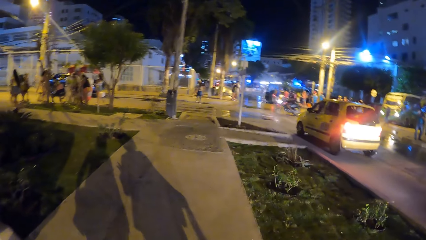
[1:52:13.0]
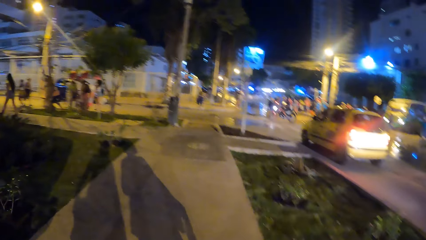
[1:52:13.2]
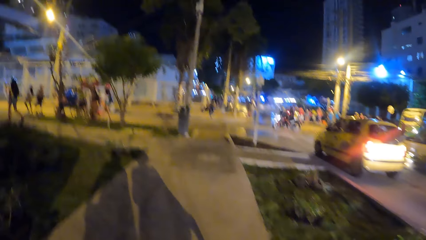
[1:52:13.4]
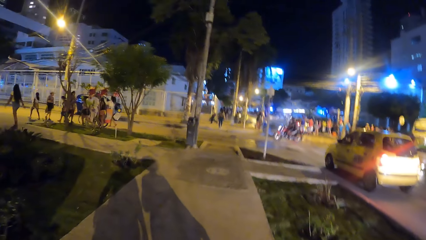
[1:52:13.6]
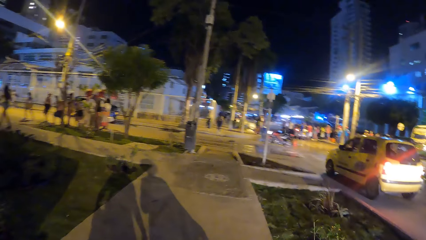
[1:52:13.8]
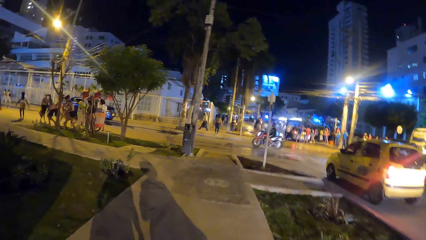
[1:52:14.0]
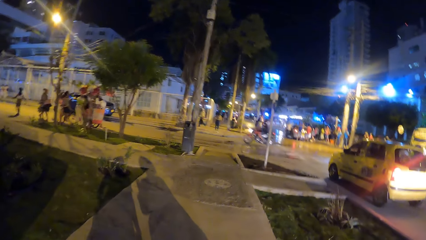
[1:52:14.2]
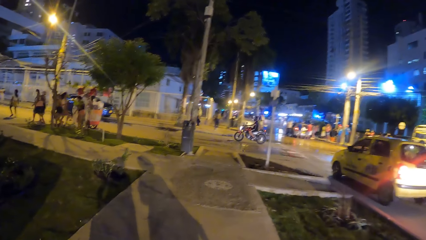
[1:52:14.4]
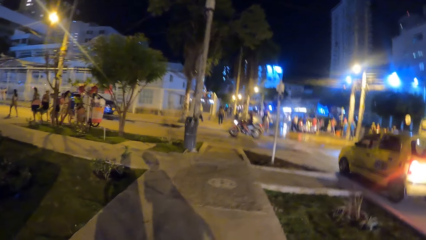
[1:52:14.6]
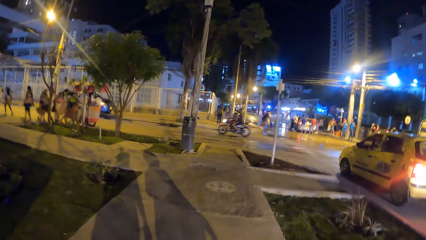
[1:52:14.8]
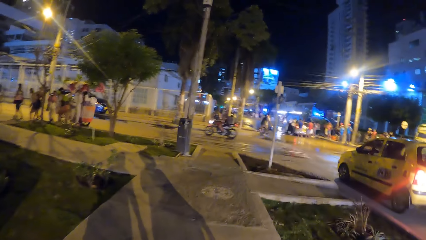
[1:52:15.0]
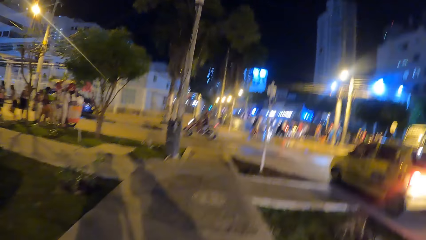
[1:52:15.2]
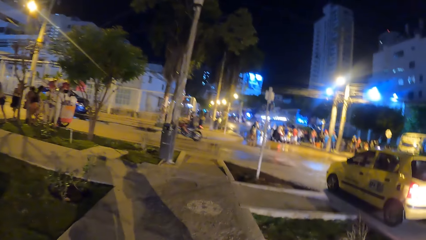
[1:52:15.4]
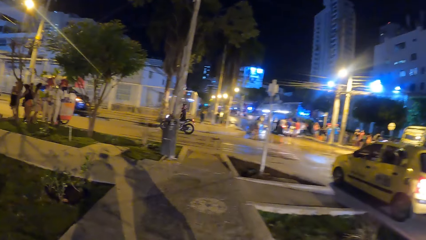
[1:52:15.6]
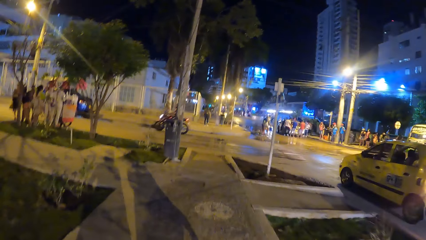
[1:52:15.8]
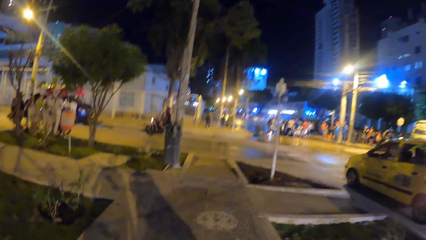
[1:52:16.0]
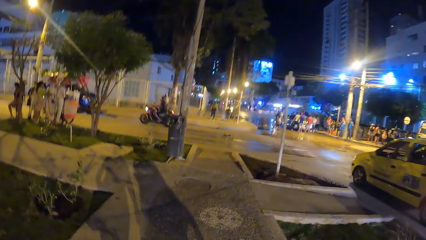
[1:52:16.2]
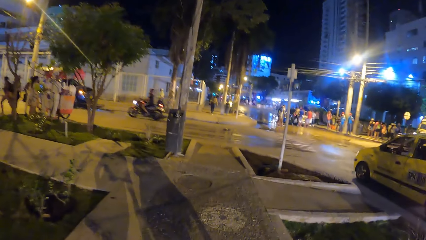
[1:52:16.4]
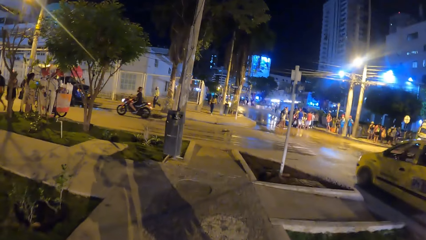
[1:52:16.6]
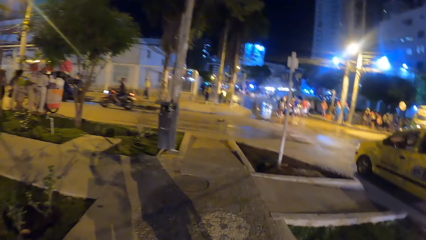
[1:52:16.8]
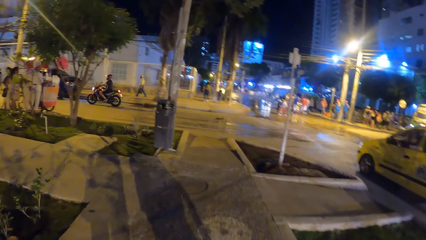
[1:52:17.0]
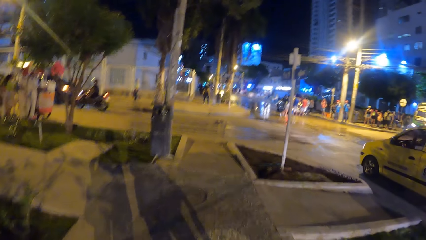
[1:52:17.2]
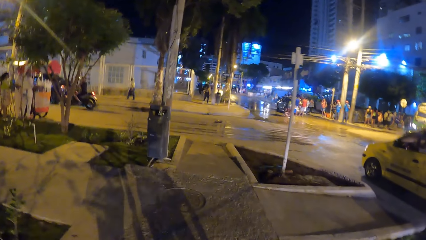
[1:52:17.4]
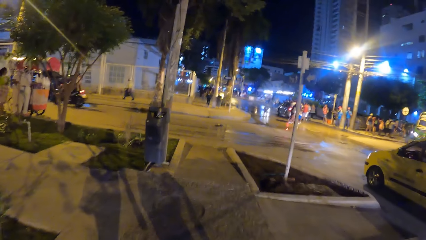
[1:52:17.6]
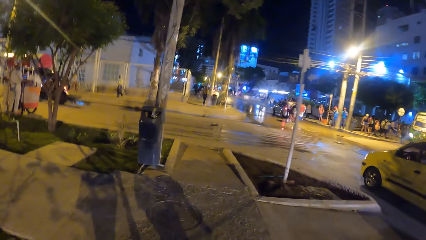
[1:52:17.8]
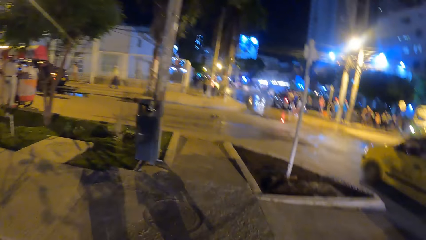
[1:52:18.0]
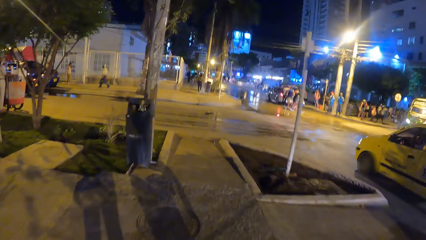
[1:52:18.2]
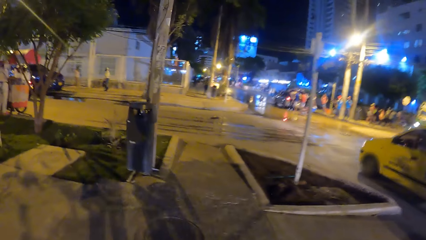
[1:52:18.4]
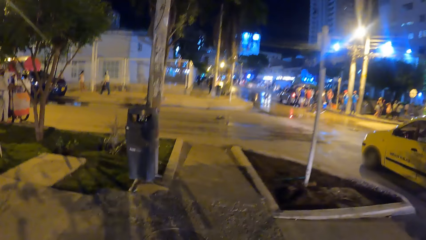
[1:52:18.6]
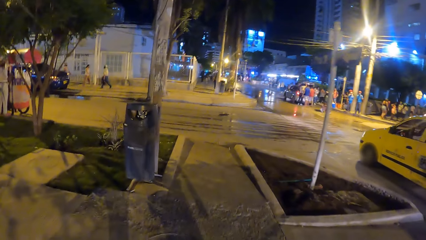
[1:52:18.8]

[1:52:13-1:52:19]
The camera wearer walks outside.

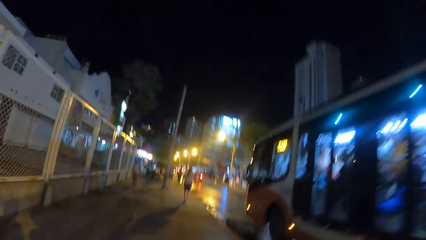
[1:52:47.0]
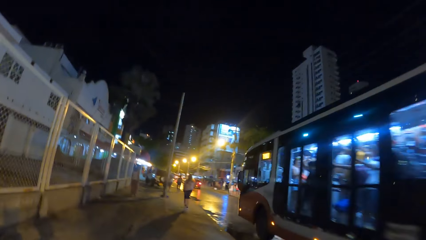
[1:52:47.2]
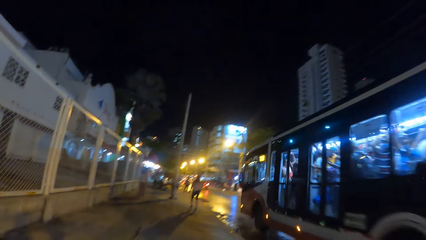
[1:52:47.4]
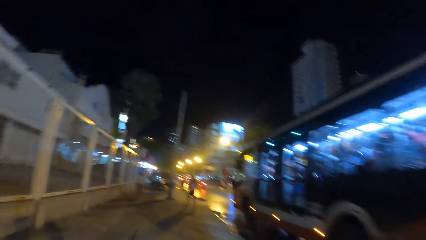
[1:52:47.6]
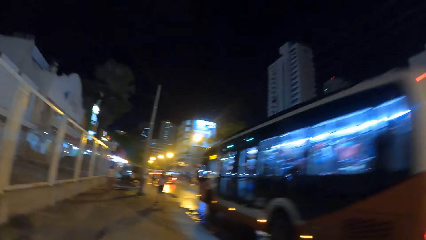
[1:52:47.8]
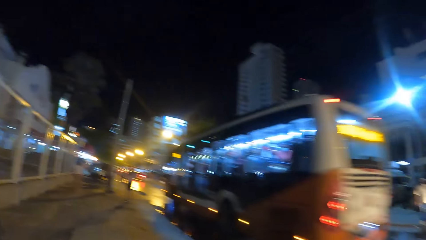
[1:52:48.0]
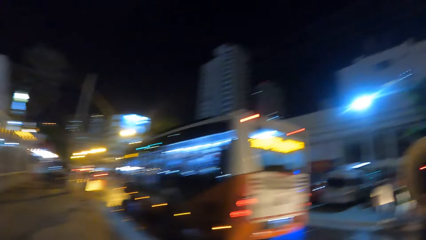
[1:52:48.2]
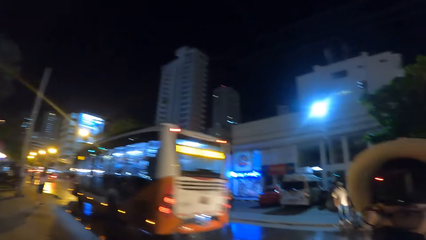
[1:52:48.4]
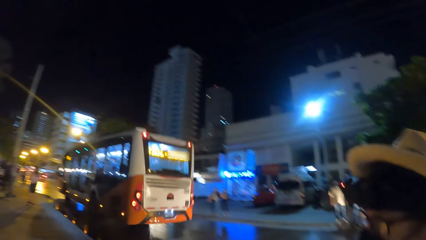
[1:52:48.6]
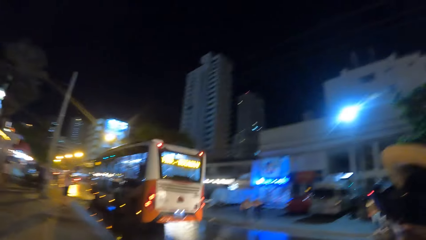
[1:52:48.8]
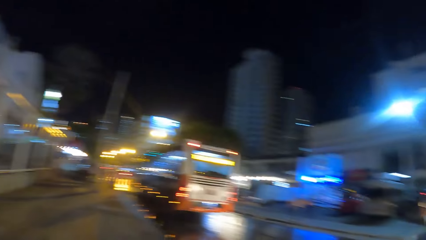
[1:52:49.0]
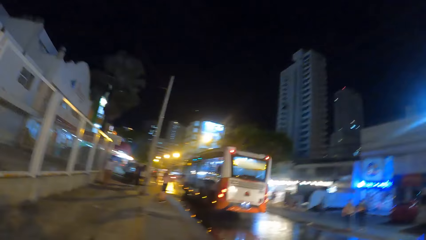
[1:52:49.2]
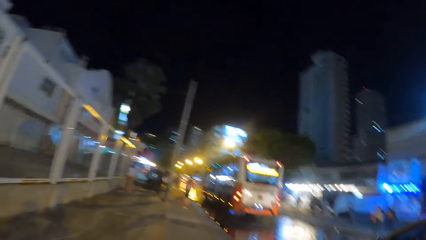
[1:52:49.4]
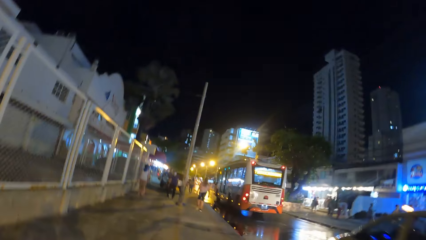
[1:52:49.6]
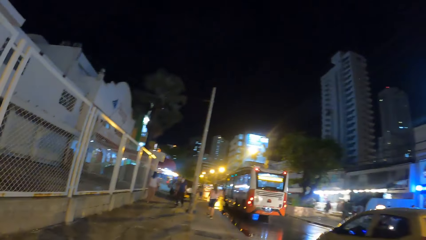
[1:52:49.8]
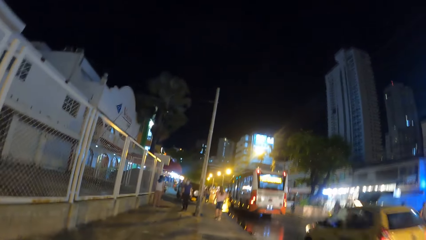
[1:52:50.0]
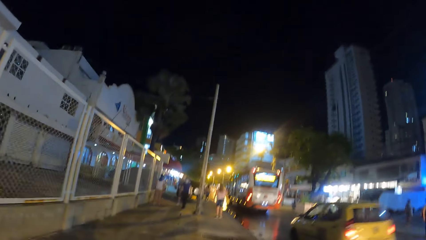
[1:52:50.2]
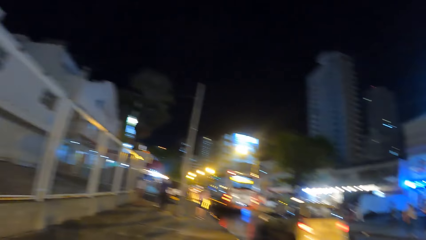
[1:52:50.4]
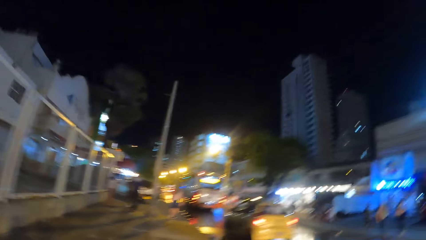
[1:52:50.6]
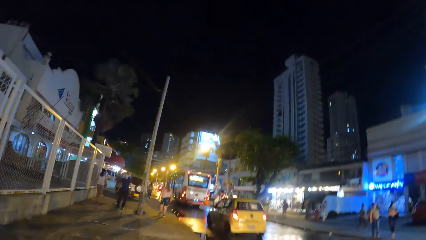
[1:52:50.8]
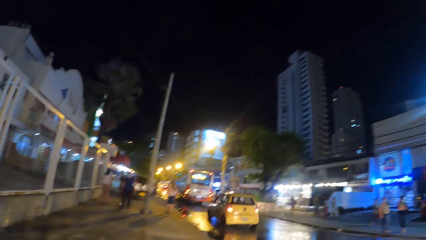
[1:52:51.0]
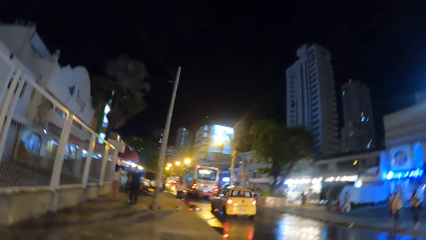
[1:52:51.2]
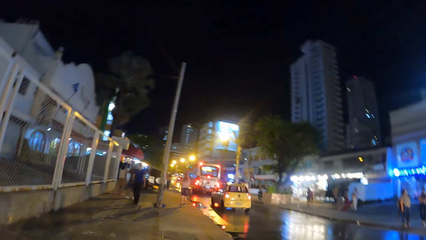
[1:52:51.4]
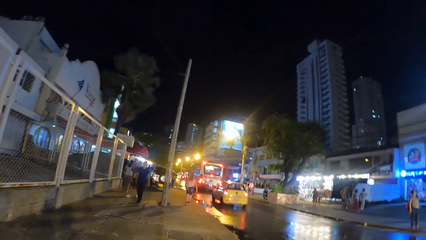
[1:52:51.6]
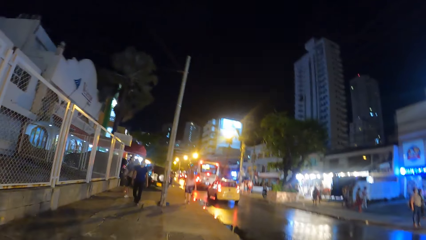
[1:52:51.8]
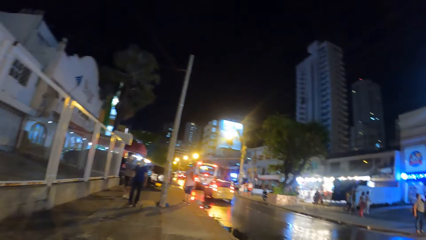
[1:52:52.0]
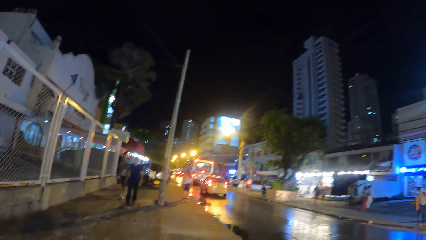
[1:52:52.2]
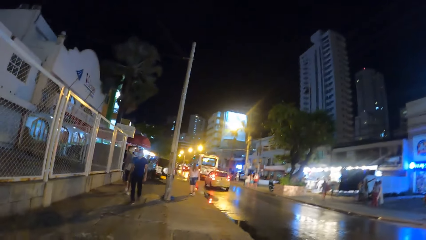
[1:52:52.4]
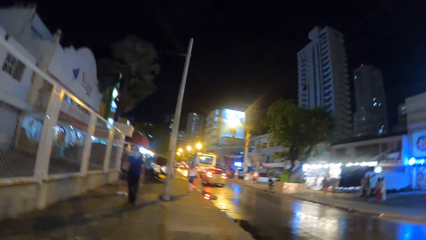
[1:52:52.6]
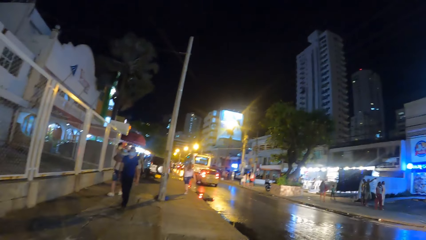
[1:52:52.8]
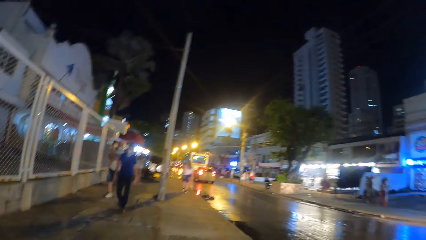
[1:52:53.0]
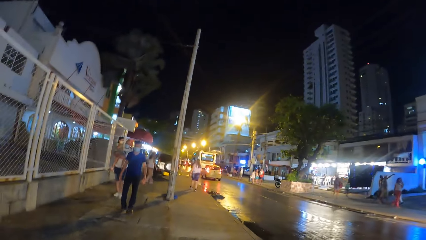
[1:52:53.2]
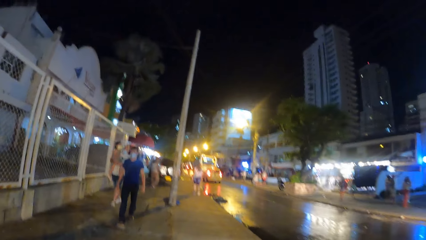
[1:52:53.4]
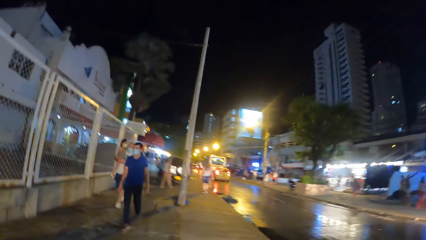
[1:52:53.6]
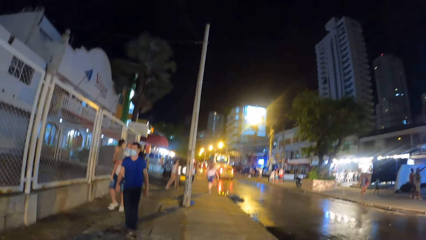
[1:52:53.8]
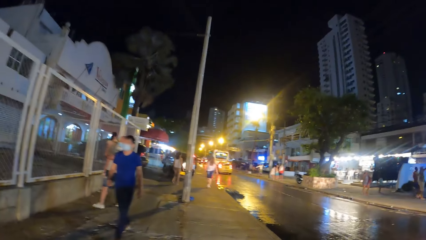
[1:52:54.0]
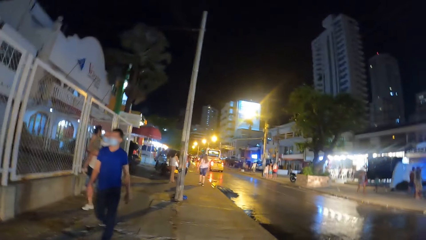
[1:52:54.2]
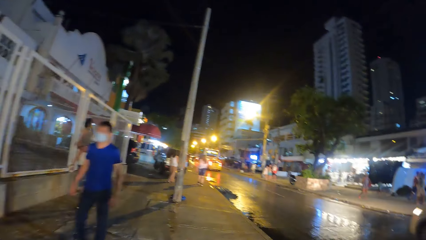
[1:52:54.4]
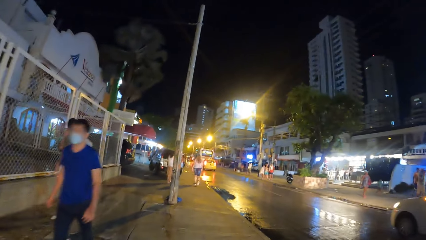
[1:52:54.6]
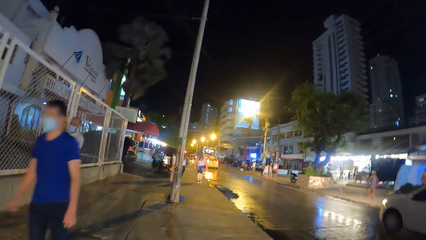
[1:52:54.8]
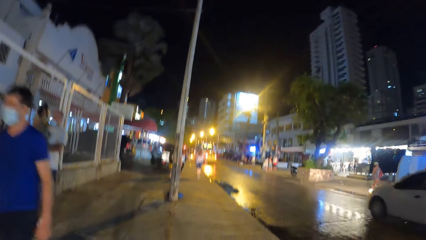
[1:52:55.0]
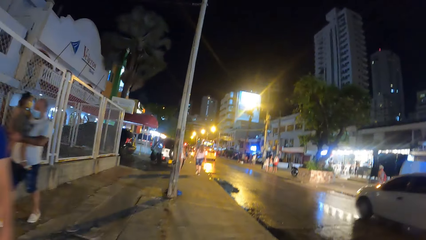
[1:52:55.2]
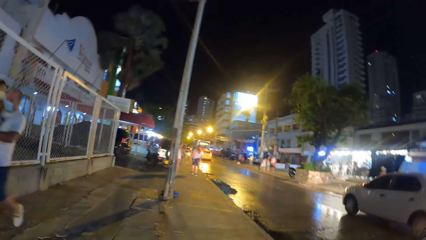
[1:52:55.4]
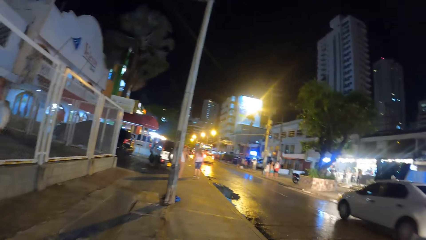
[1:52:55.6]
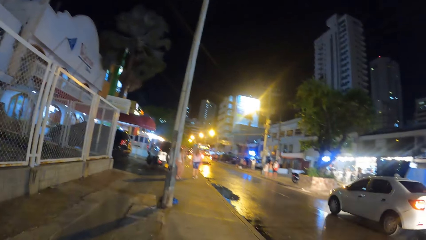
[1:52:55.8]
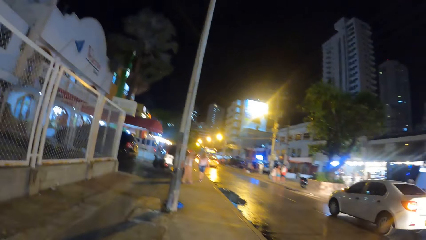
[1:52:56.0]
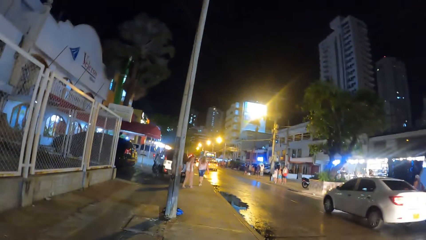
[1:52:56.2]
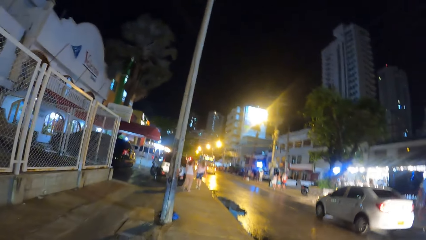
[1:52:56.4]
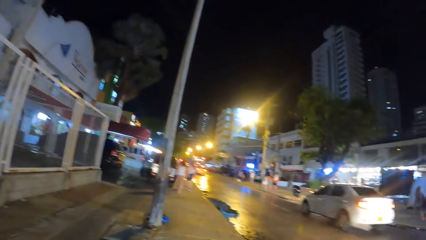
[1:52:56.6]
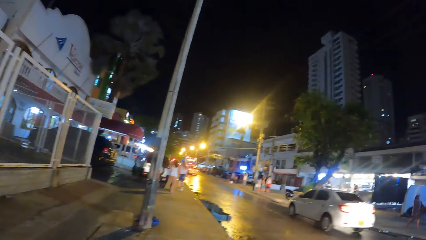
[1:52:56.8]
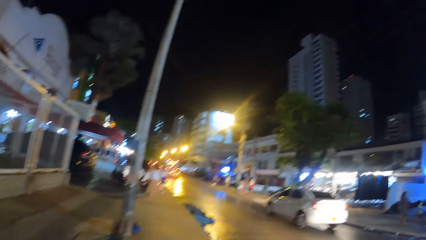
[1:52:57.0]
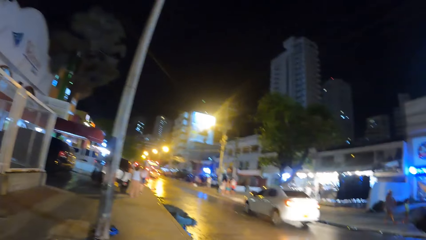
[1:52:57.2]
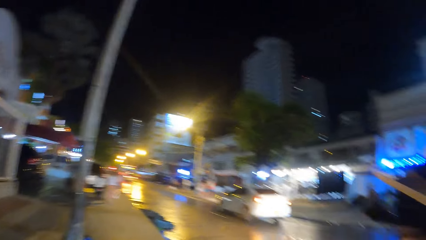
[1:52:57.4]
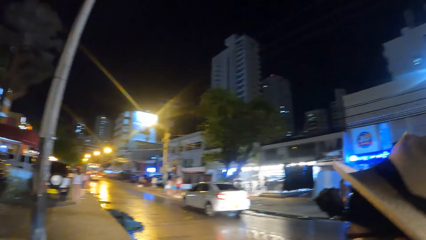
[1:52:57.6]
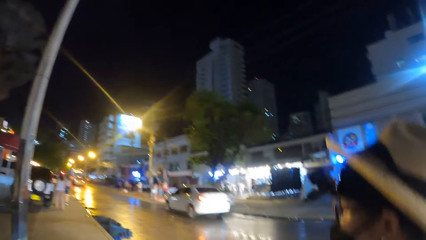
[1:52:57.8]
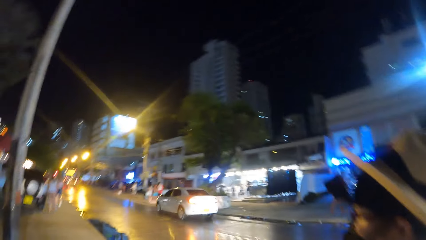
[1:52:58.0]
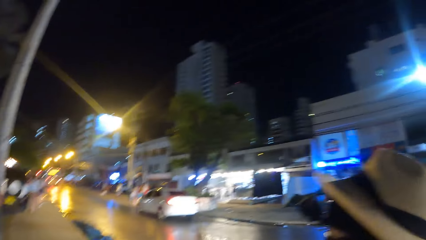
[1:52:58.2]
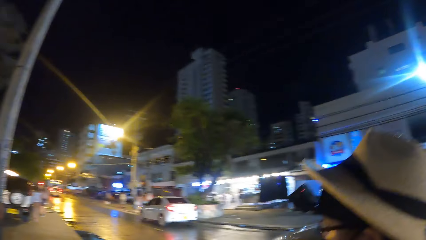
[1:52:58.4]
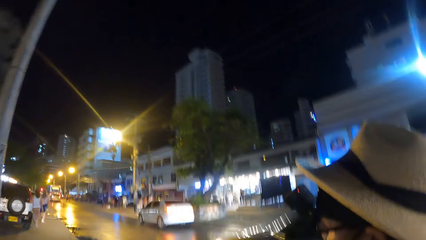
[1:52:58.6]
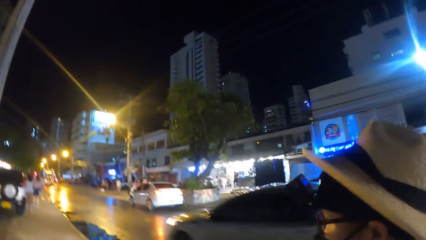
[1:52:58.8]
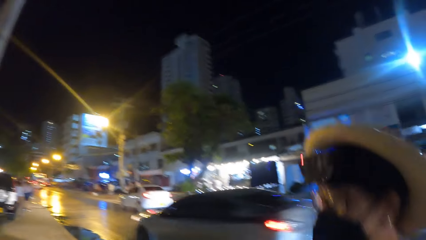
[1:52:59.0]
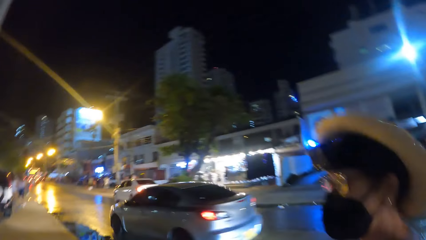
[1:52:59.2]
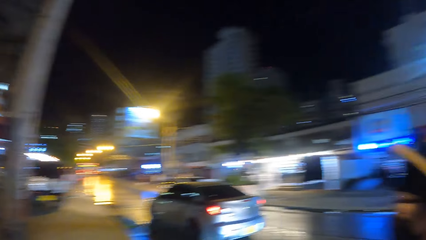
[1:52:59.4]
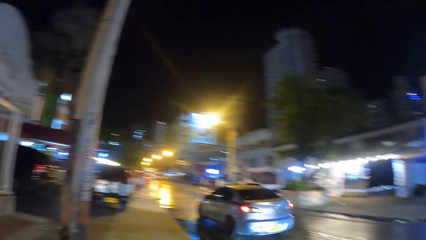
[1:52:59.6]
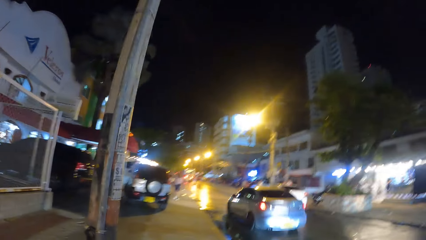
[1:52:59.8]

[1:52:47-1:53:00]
The camera wearer talks to a woman. They walk on the street with a friend. They talk to the woman.
